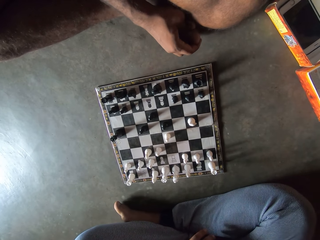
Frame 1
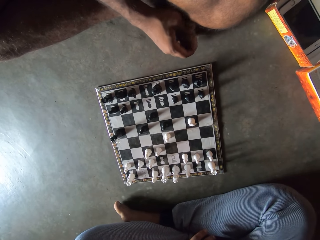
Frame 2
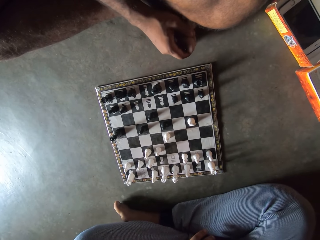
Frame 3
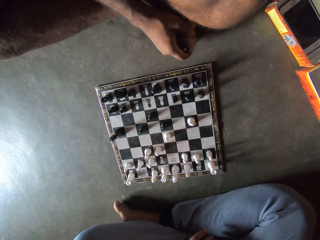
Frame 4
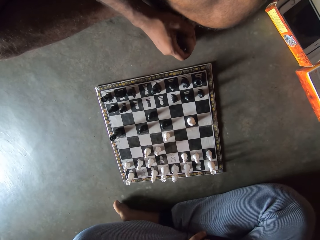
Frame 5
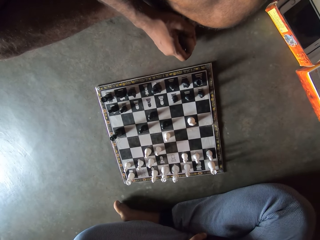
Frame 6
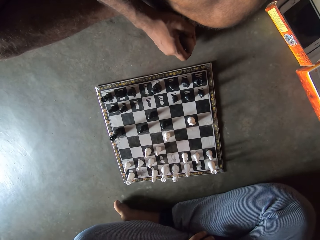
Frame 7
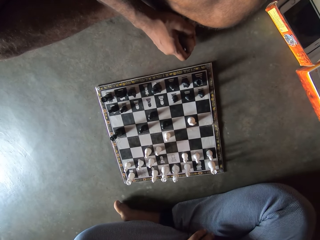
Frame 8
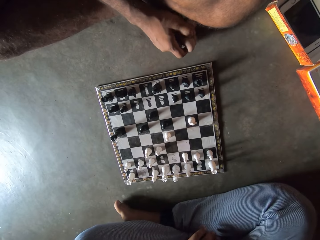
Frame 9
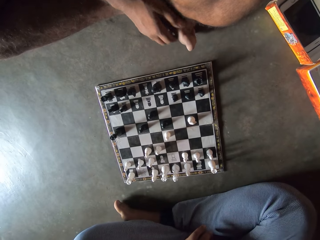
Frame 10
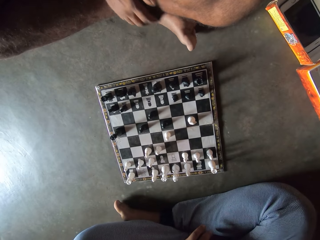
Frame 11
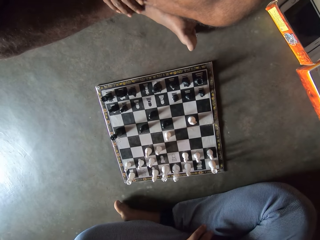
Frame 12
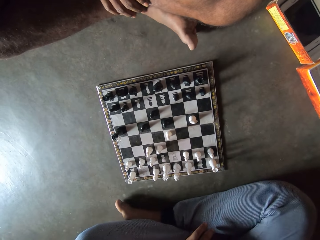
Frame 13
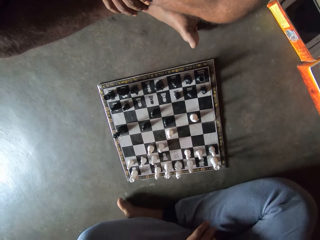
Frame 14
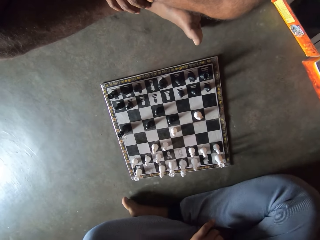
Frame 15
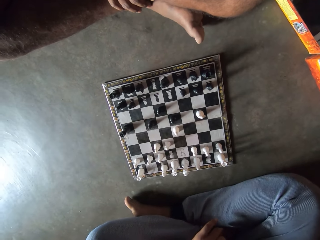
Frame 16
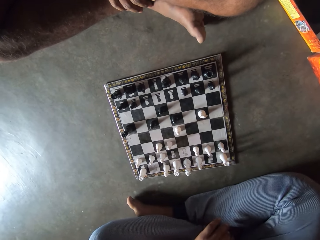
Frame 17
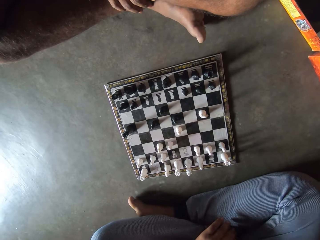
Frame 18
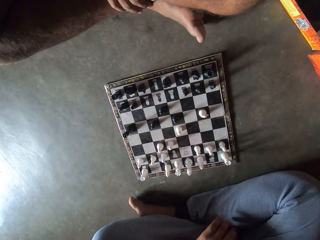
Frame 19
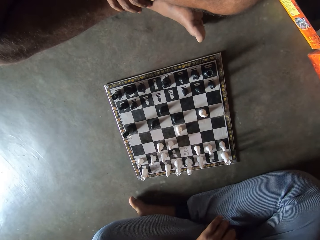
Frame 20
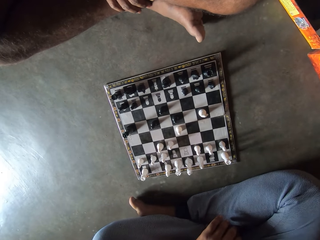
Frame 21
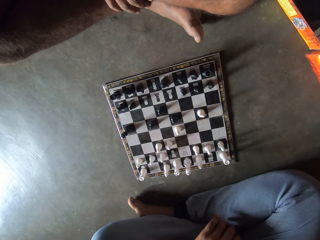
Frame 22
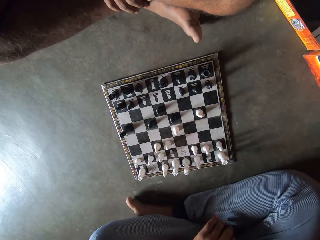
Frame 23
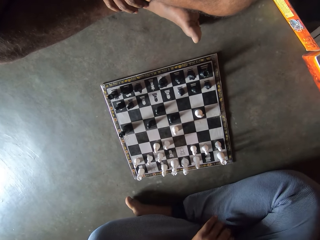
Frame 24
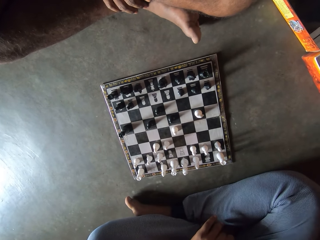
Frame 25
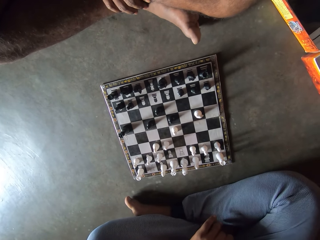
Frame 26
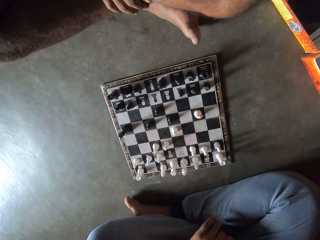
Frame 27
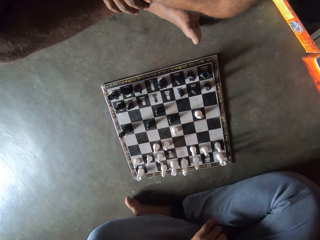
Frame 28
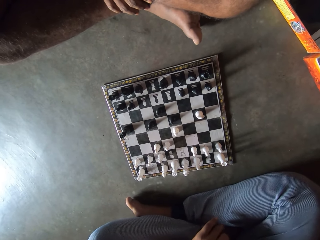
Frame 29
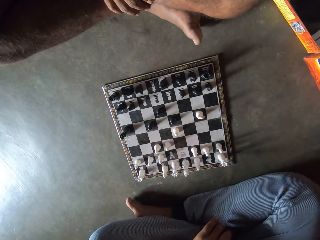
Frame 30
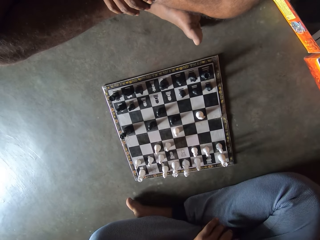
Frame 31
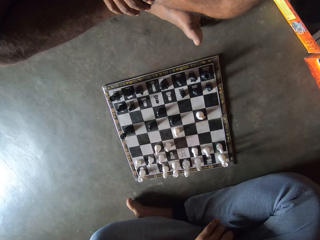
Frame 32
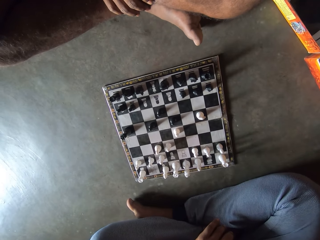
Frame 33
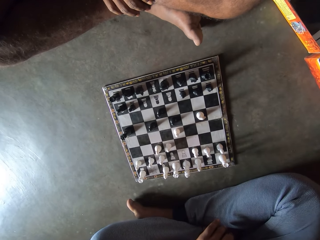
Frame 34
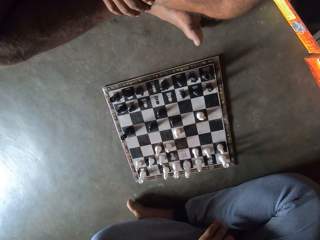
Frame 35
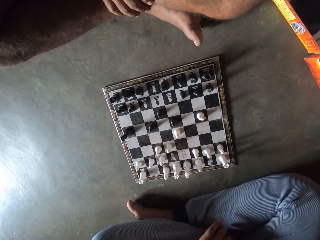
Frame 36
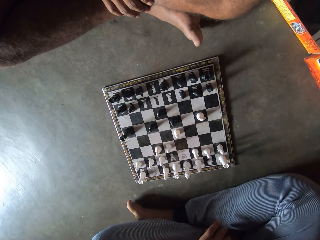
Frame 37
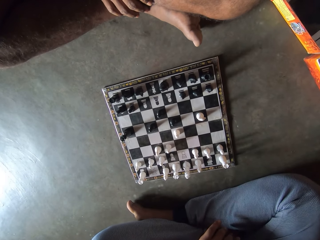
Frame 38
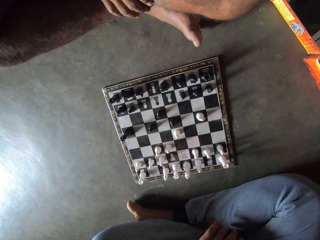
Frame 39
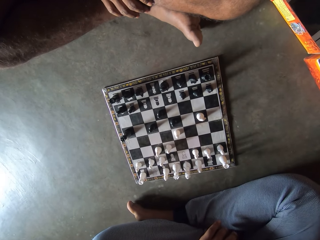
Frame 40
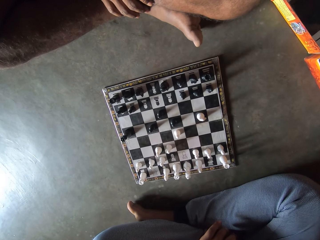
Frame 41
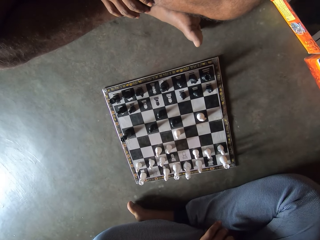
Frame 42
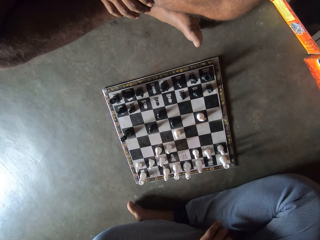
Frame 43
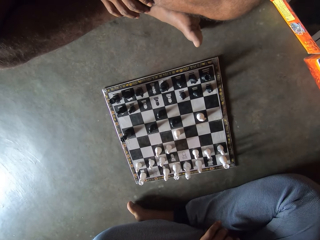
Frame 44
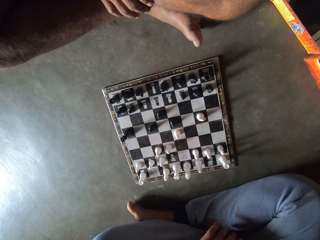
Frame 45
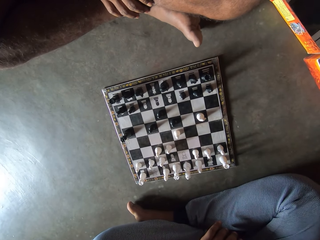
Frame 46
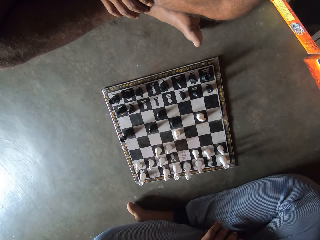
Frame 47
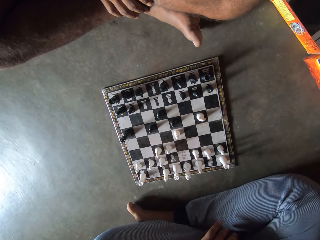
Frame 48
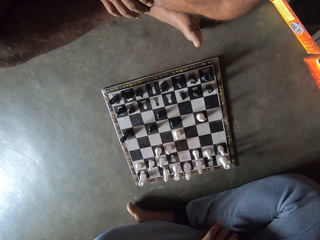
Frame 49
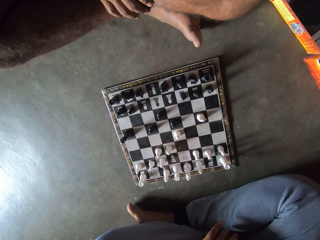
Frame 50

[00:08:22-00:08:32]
A man pulls his hand off the toe and holds his leg.

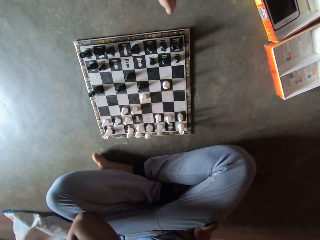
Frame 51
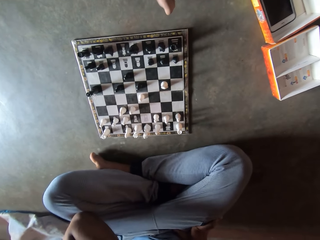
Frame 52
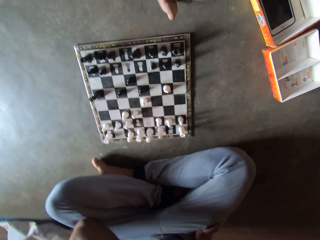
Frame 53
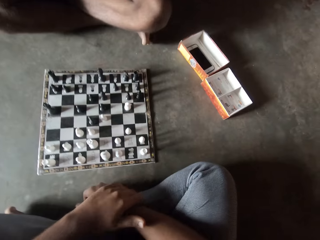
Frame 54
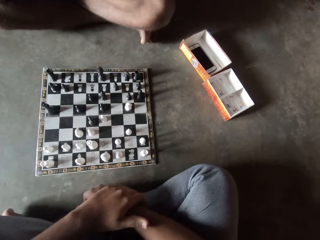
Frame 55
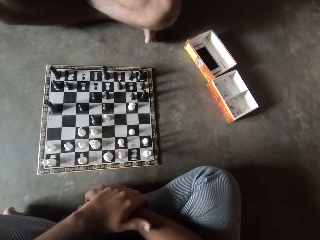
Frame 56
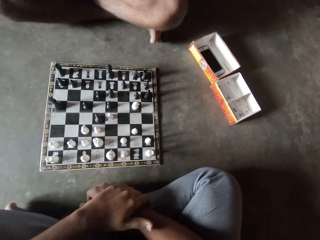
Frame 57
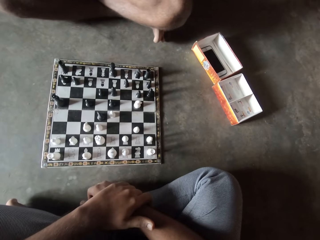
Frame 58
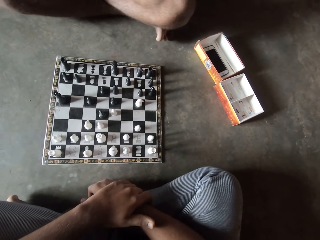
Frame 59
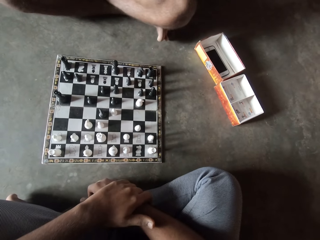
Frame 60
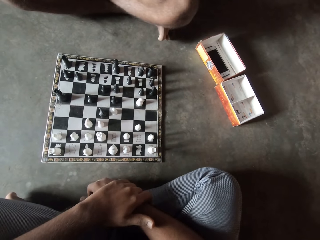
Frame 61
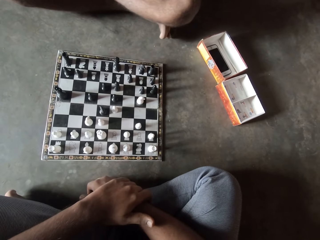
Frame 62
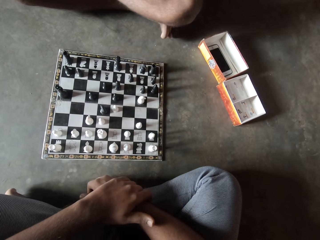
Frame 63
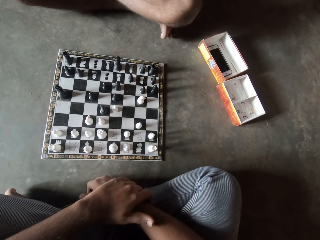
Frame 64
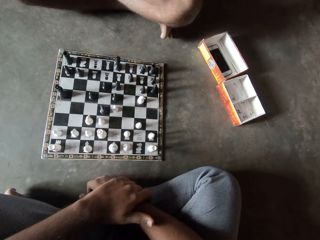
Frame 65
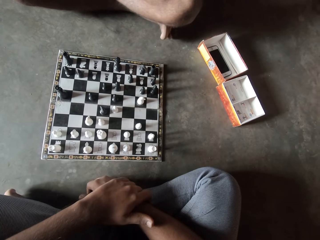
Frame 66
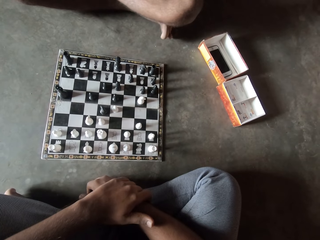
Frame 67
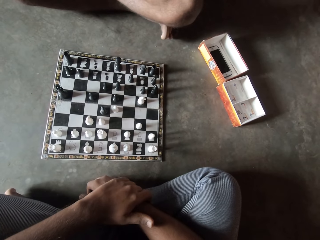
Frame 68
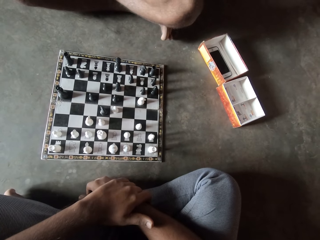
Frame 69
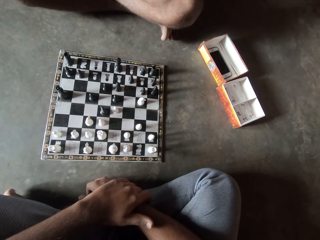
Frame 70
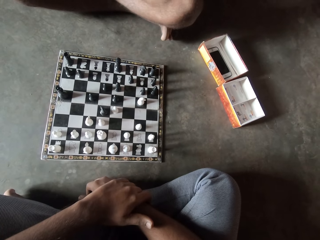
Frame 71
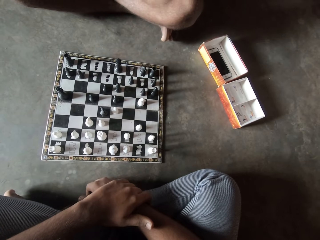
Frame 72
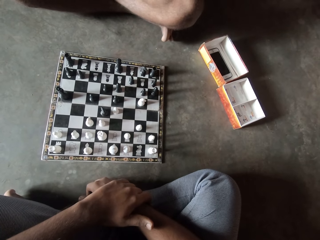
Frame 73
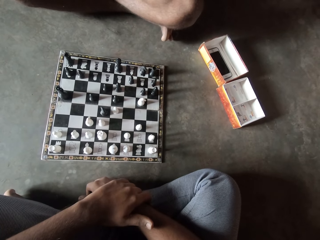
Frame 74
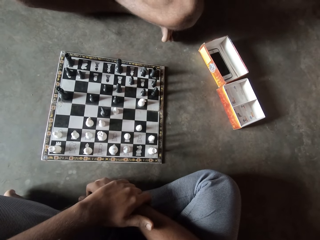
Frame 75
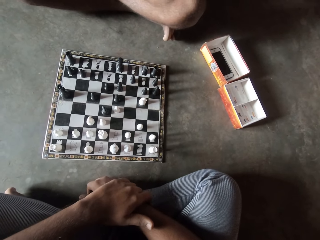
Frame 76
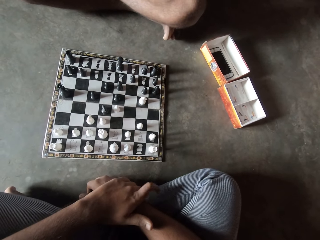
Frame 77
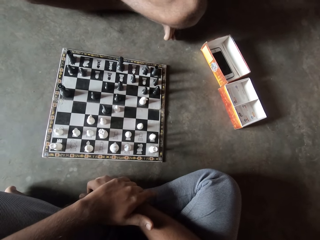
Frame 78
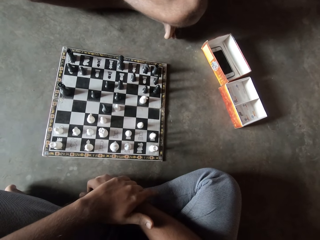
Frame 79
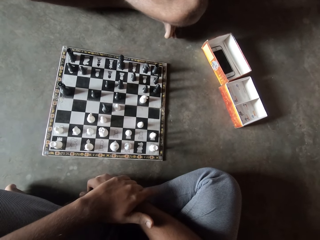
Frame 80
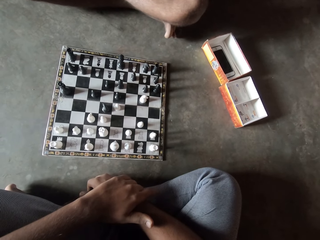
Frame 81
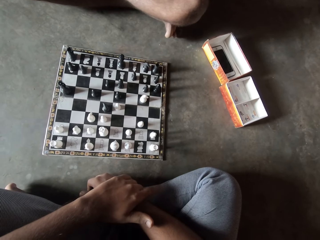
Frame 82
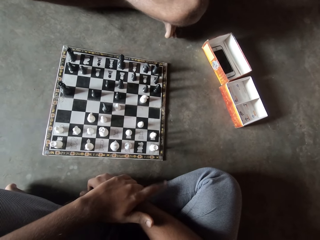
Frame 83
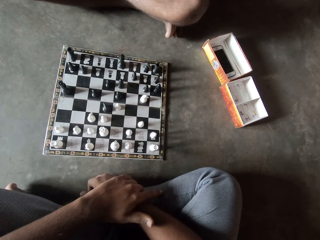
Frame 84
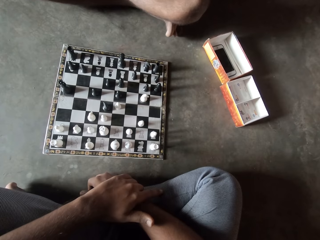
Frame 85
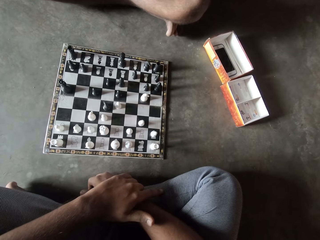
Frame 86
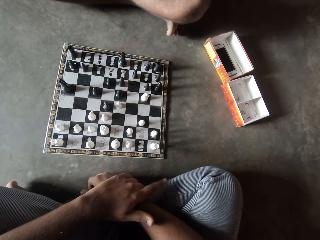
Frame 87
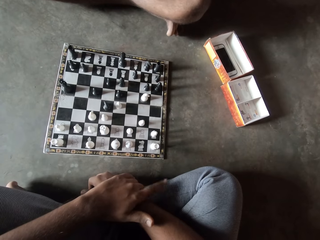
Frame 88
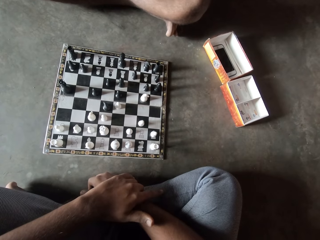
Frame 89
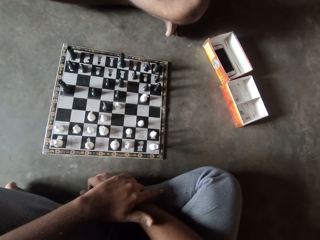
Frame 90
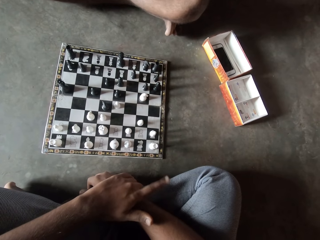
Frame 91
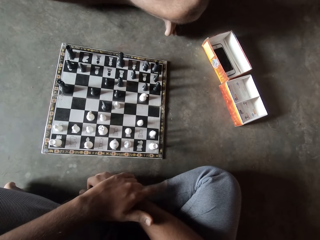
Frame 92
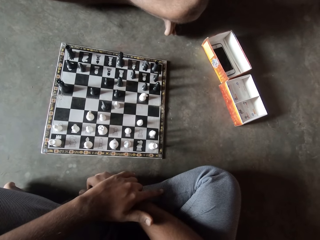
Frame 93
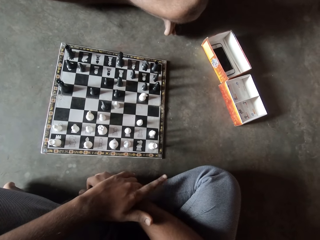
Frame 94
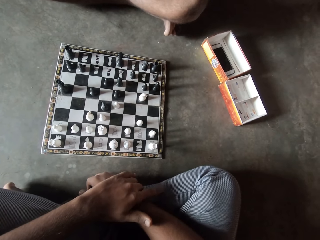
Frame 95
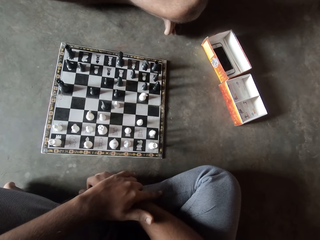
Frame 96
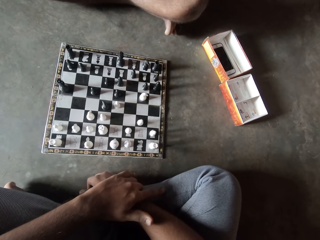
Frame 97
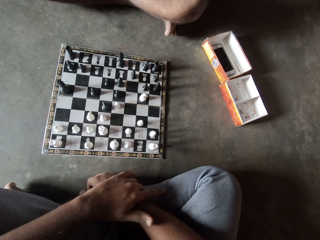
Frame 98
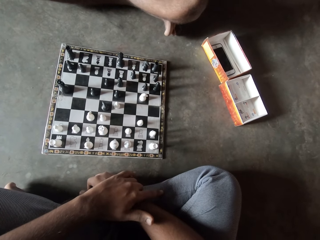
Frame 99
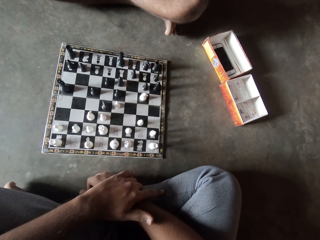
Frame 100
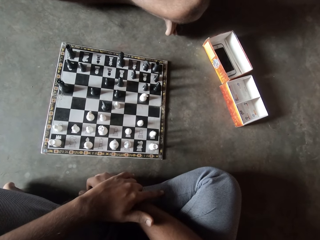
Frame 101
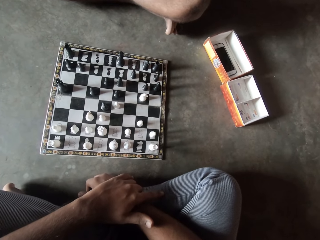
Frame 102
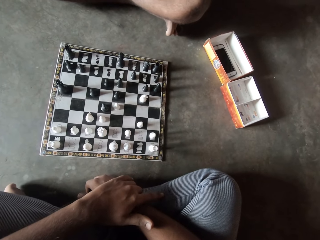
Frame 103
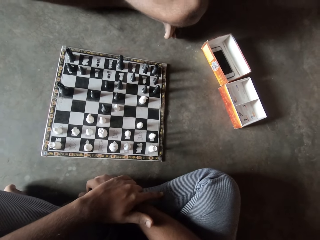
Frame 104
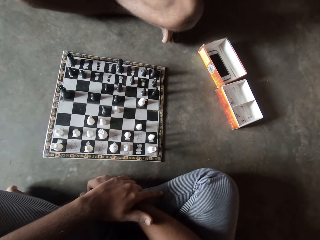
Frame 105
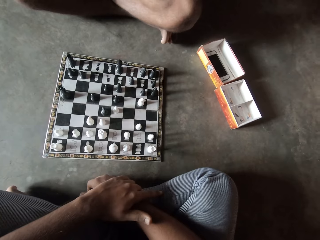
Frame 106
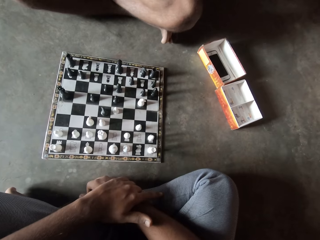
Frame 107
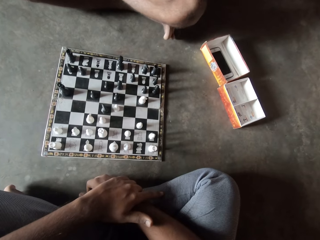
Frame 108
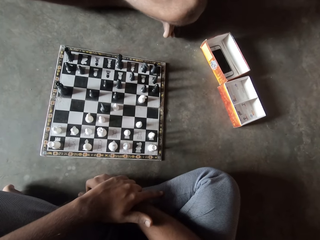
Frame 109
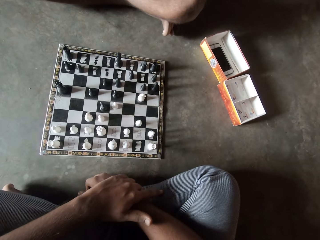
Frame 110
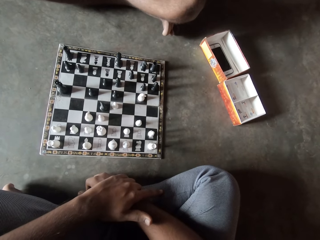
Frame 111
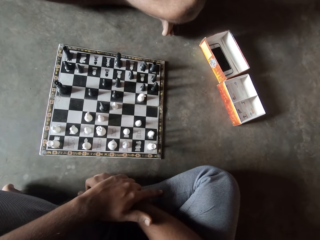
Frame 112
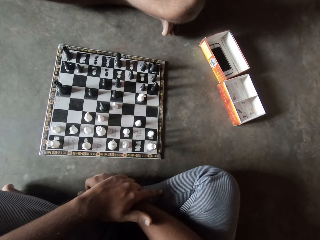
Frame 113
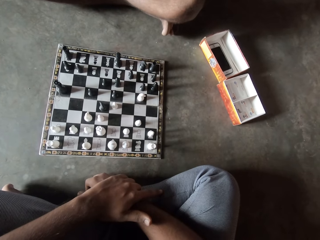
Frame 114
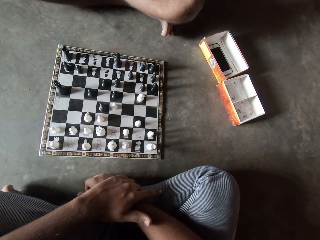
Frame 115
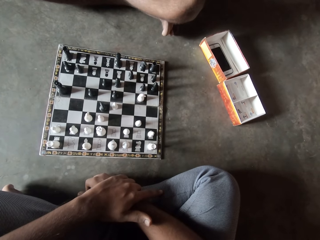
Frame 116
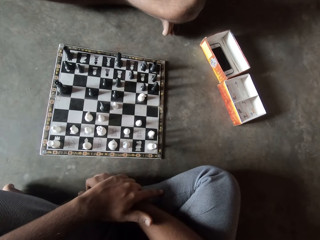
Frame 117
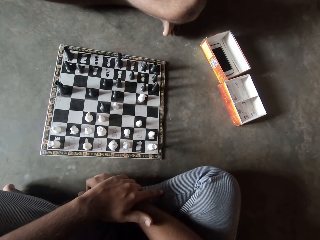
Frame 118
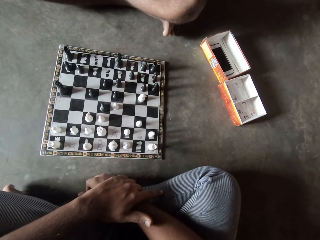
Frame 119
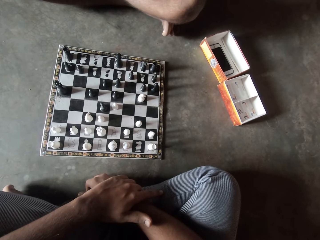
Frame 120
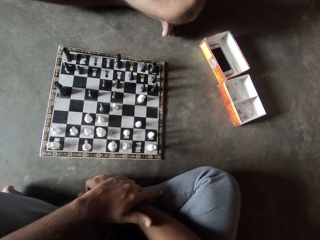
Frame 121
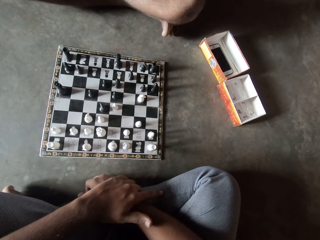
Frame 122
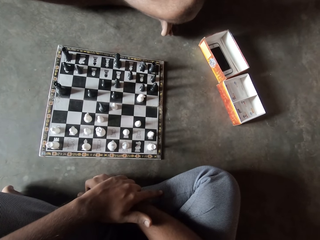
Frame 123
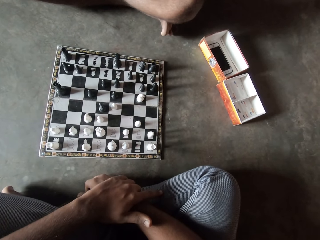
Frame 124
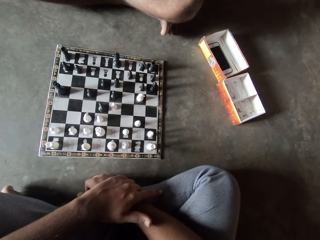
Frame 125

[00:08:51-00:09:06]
The camera wearer holds his hand. He taps one of his left fingers simultaneously on his right hand. He shakes his finger.
